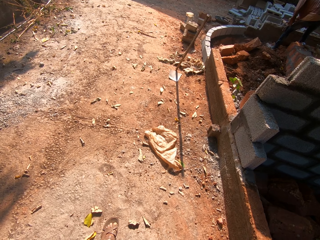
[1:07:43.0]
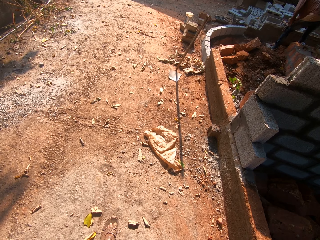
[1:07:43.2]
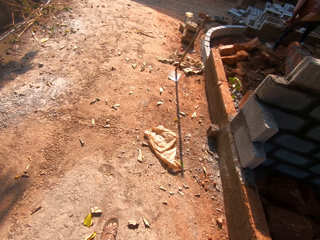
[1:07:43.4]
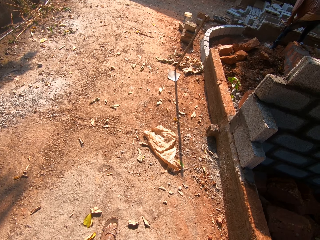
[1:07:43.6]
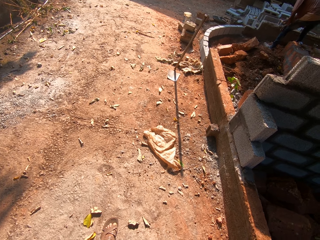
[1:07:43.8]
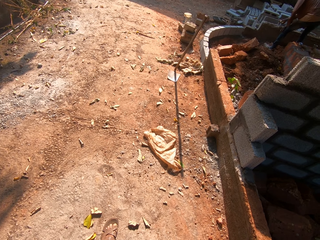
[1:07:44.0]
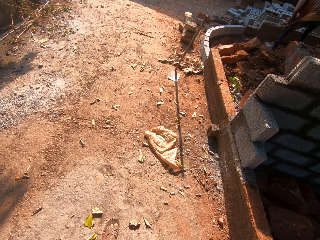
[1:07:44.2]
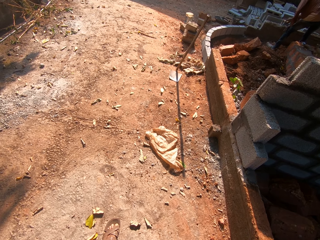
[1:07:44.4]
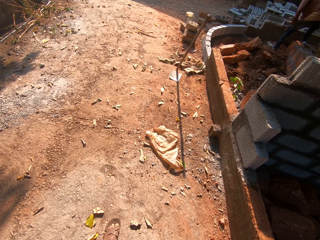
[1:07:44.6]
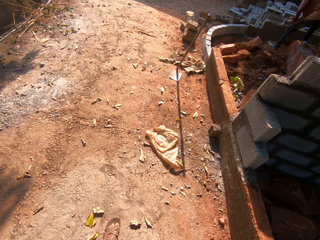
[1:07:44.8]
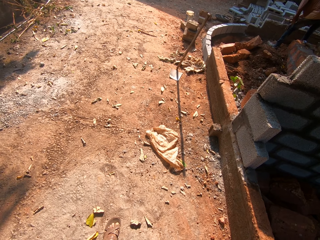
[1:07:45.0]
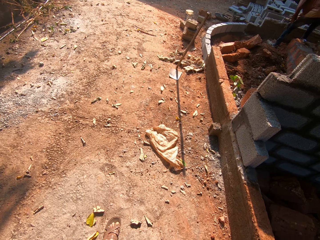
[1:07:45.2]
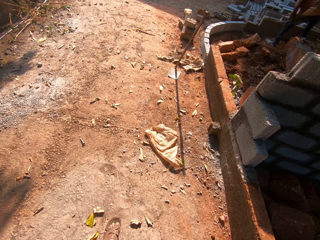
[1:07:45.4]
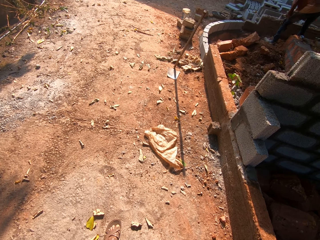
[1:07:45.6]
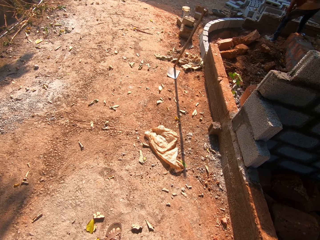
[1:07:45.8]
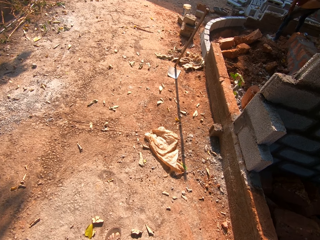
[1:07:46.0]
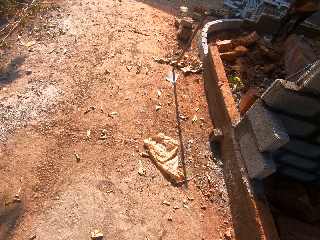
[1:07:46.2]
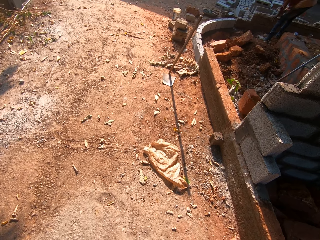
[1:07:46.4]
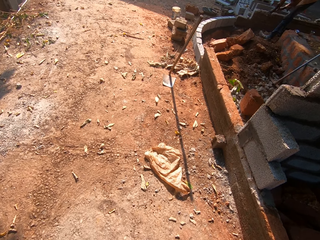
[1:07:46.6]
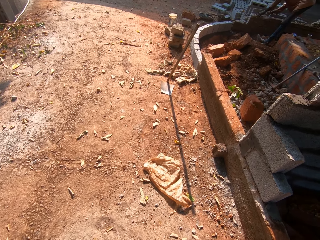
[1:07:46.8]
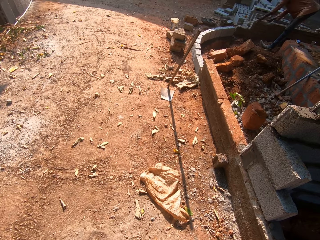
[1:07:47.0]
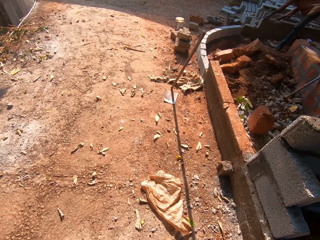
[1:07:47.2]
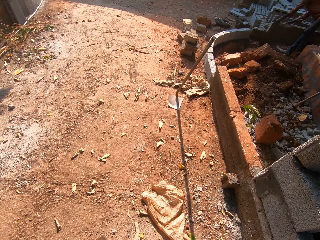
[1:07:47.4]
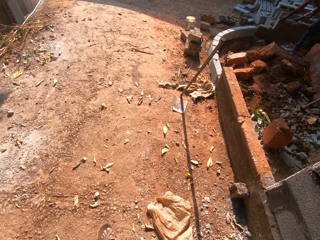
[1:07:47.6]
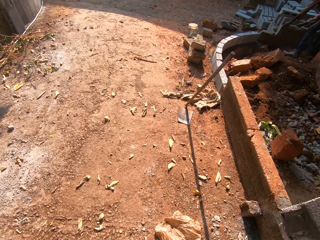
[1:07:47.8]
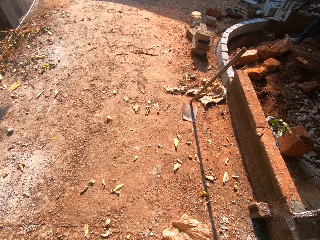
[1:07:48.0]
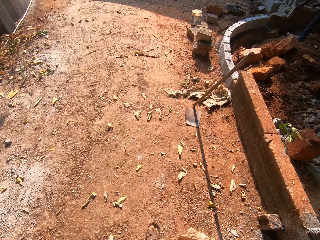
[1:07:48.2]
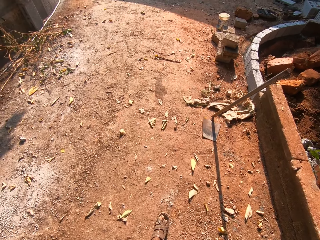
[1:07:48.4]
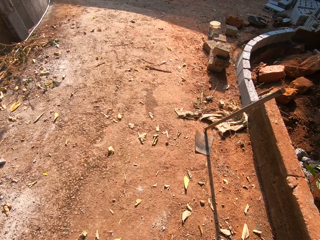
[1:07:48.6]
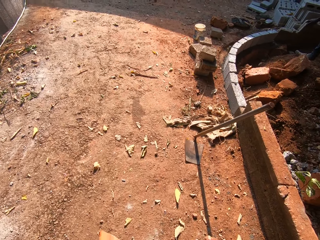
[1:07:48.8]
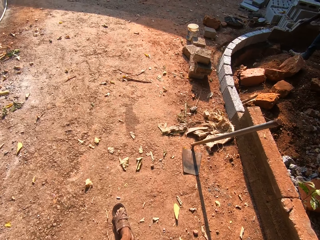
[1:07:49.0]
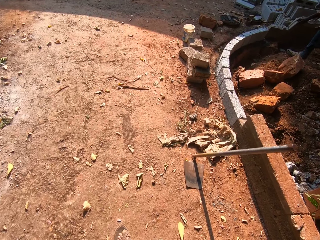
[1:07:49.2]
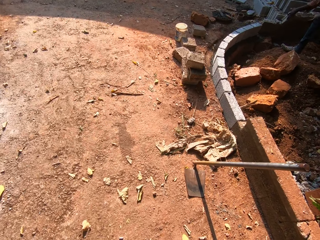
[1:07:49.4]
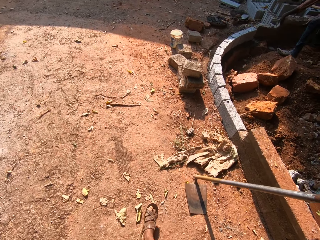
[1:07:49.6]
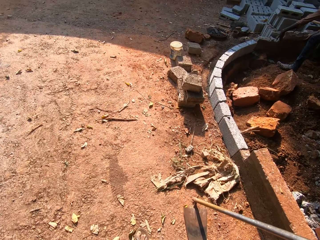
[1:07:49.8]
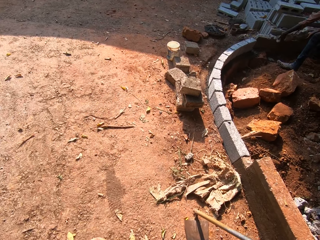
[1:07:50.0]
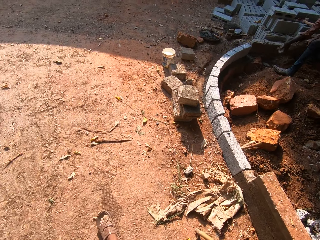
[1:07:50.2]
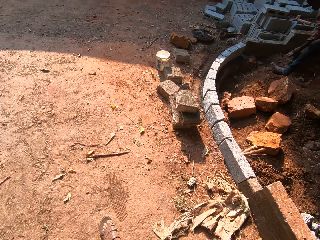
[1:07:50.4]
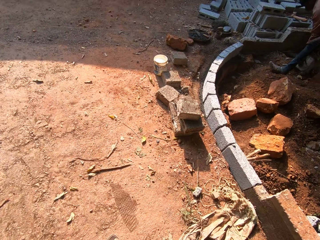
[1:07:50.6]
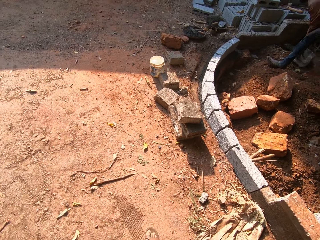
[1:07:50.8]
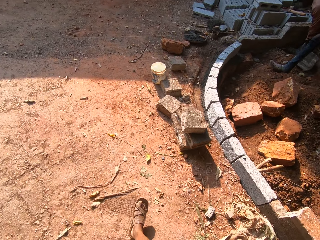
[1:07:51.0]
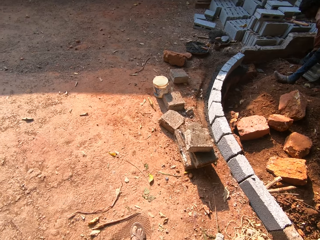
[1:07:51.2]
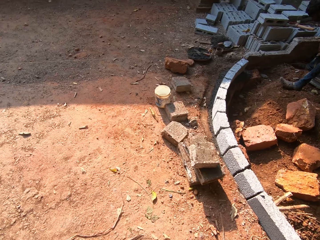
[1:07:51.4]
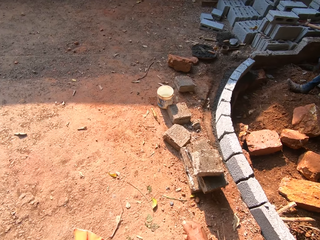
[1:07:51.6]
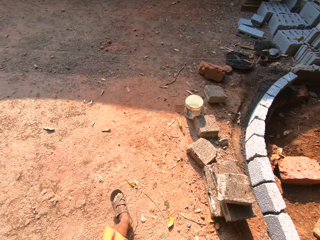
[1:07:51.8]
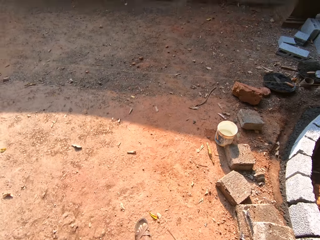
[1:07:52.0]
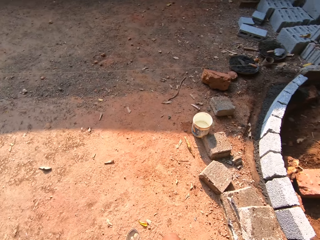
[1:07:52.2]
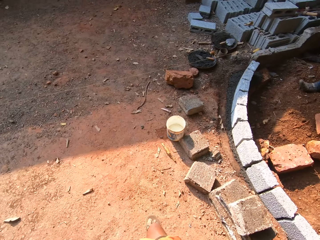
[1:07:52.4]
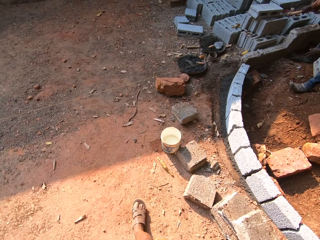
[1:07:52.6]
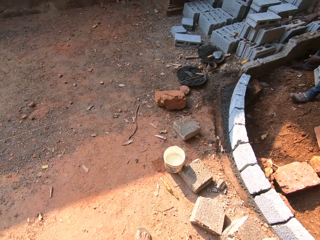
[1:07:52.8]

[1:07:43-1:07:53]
The camera wearer walks forward to the man.

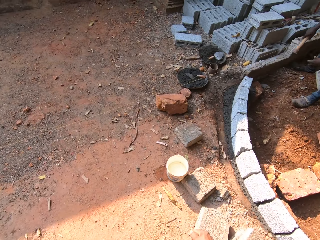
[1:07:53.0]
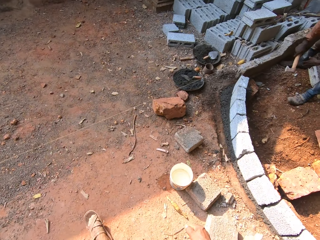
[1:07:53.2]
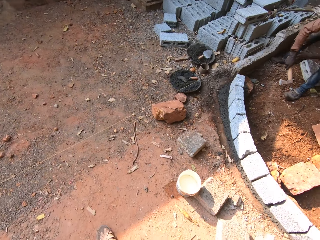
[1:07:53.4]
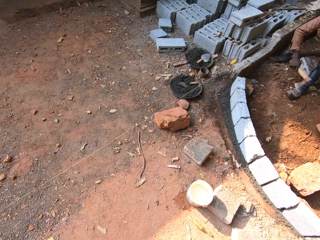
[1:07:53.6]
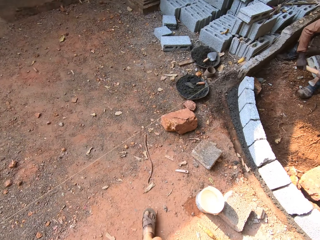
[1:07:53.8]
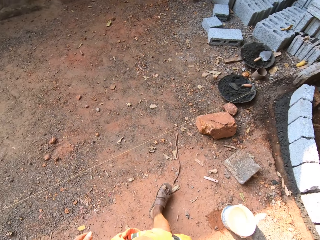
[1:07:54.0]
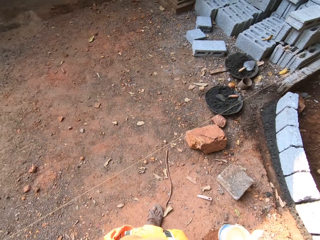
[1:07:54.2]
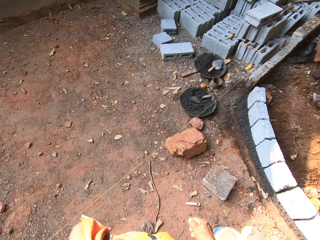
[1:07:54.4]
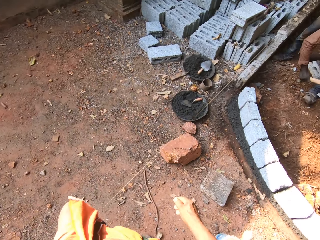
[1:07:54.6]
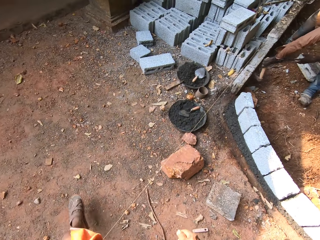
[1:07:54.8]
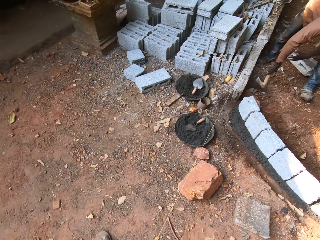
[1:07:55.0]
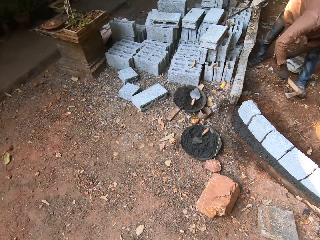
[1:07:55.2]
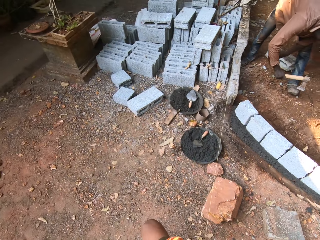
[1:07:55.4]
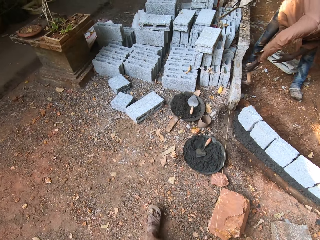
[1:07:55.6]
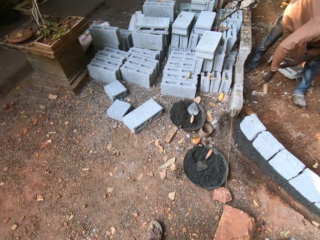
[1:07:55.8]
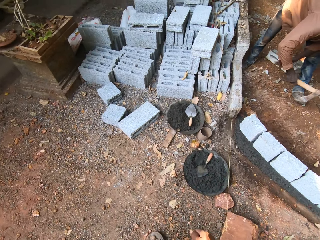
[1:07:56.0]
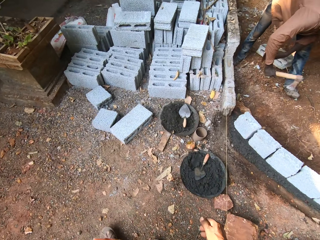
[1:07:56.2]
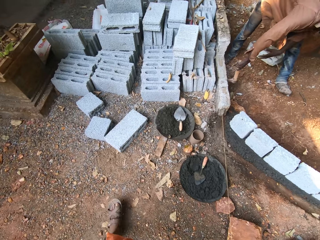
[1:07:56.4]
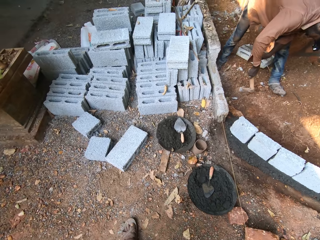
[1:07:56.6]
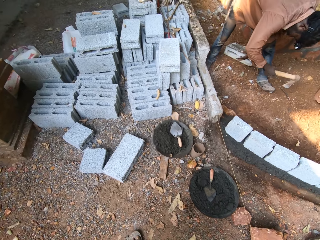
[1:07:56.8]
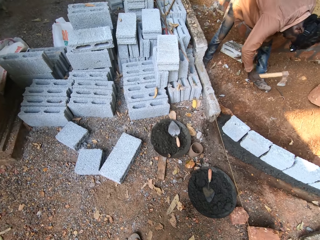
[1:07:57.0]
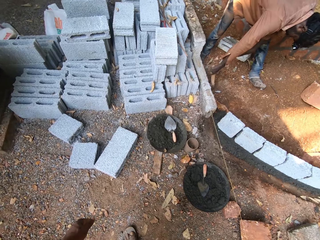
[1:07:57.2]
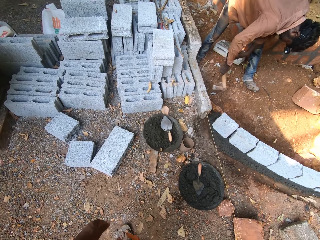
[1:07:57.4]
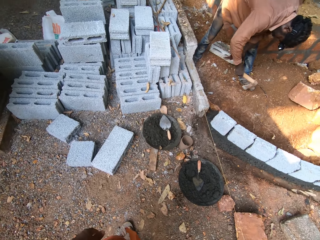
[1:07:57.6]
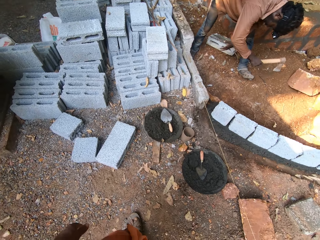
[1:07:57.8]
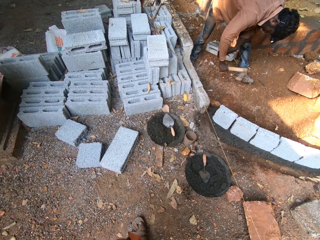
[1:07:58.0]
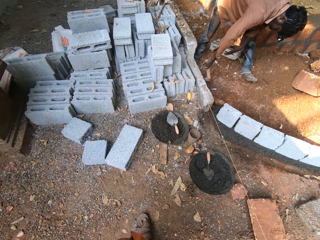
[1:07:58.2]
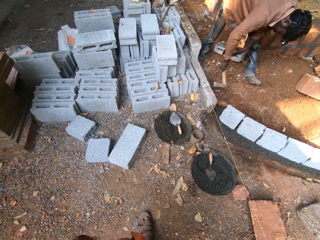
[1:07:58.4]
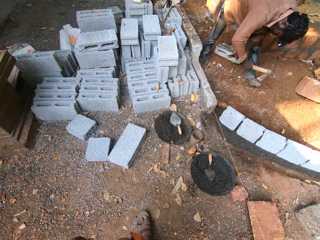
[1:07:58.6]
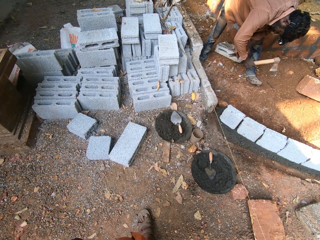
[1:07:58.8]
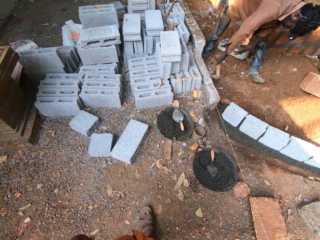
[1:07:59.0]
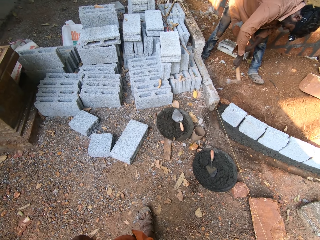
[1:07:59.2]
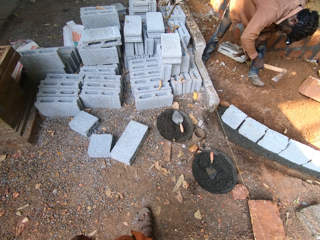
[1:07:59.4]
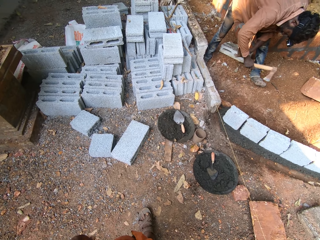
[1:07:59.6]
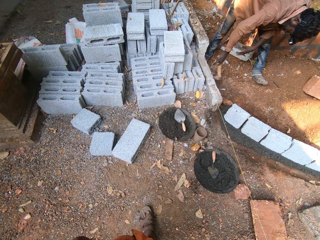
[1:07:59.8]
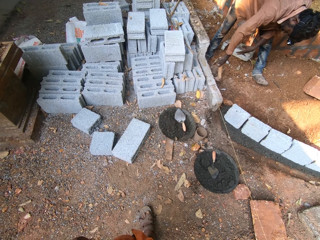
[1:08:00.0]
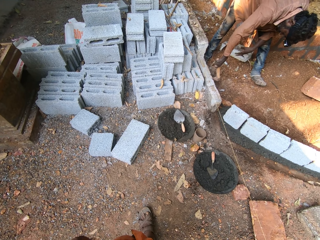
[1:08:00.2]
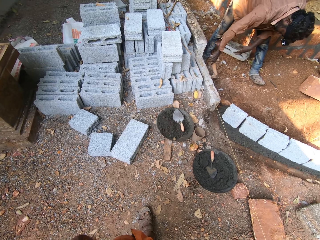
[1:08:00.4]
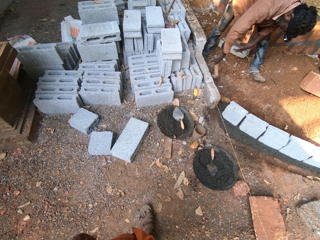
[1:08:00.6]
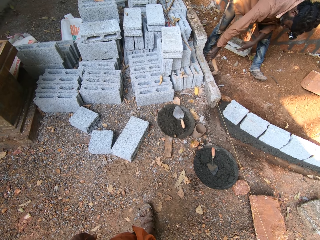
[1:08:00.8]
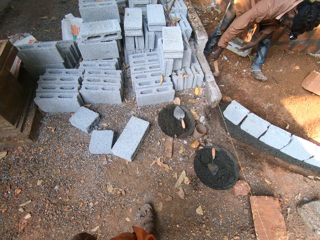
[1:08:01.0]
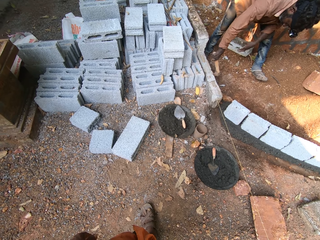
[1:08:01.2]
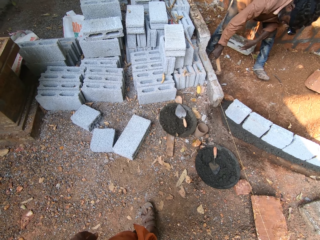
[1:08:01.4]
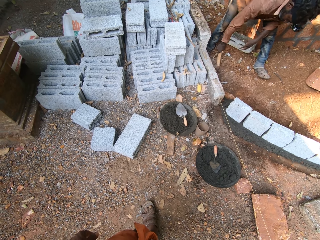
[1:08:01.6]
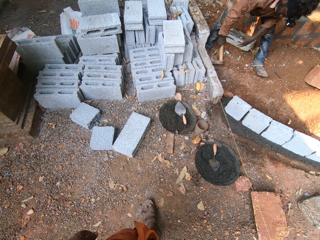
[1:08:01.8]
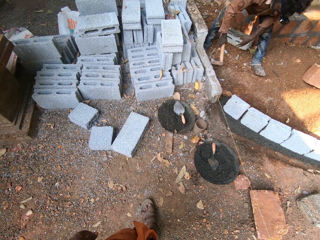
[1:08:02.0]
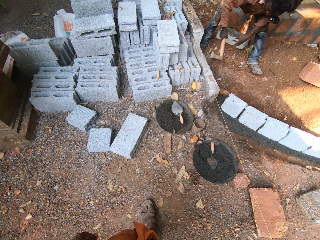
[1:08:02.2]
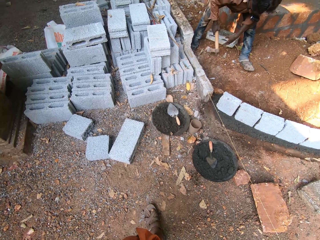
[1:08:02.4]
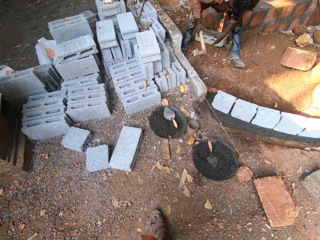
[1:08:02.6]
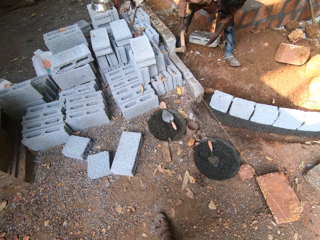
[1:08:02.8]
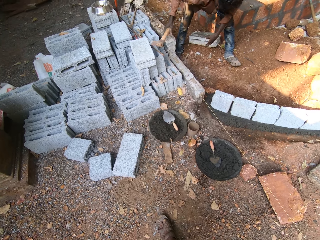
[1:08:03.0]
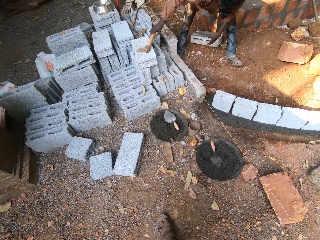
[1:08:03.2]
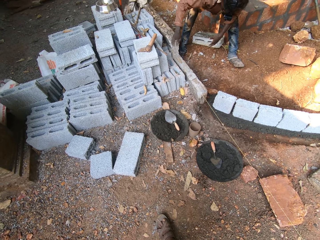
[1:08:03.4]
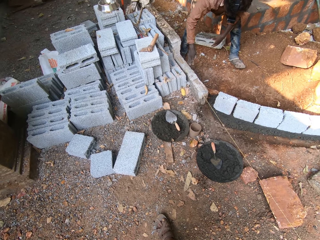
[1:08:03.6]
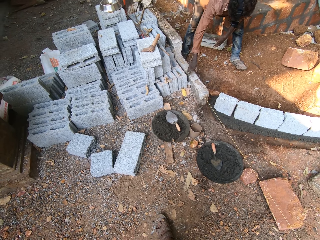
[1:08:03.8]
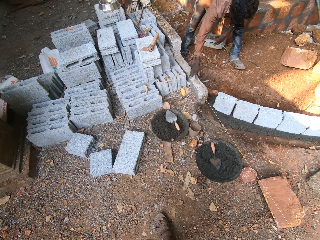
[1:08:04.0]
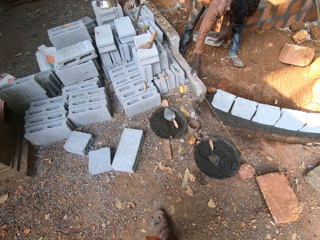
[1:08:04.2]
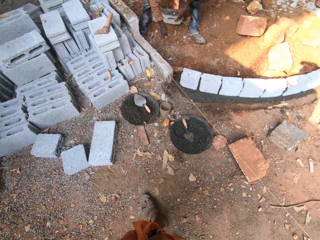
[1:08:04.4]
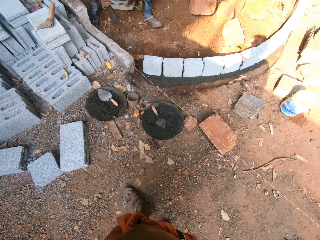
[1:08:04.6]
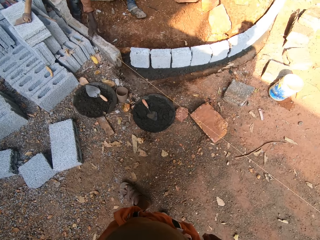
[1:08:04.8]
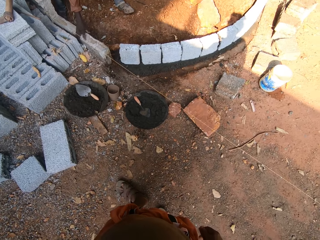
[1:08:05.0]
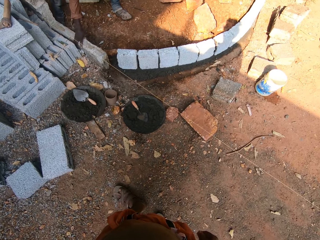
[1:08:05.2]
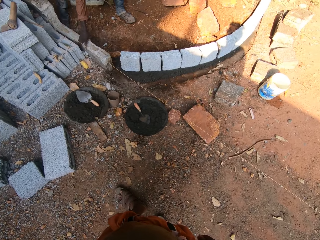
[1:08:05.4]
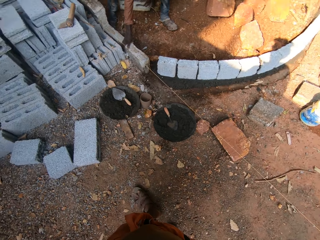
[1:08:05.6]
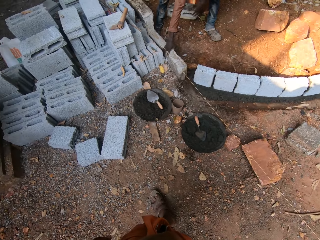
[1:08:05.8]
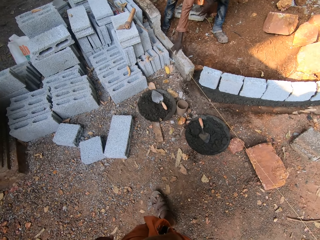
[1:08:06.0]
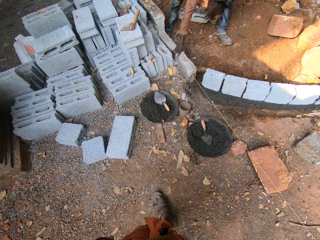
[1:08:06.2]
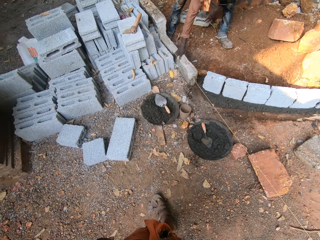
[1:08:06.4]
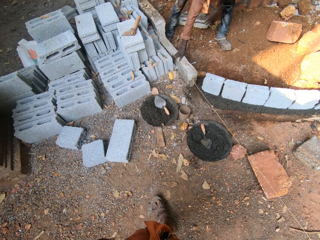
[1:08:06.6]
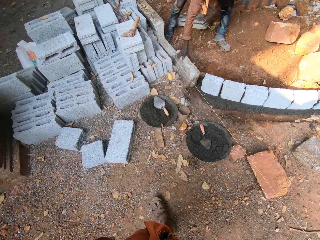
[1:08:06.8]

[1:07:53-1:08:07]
The camera wearer walks over a concrete line. They talk to a man. The man drops the axe on a stack of blocks. The camera wearer looks around. The man removes a concrete from a concrete wall with his right hand.
